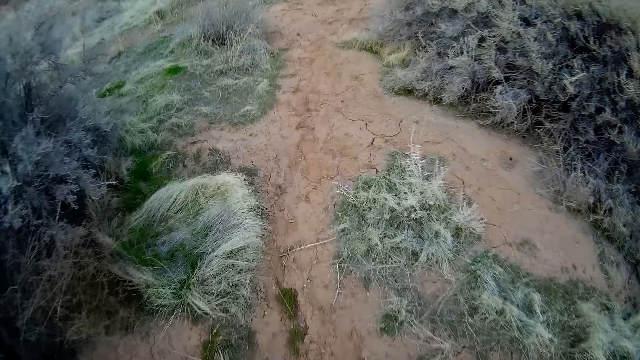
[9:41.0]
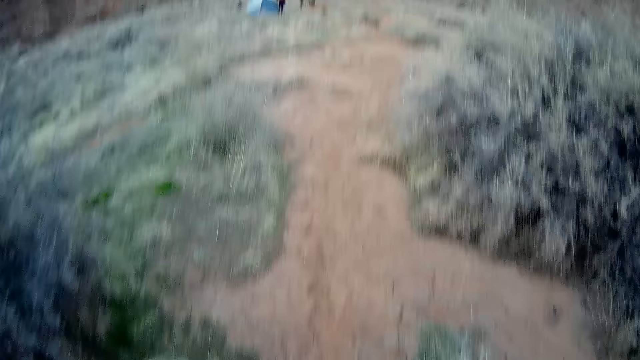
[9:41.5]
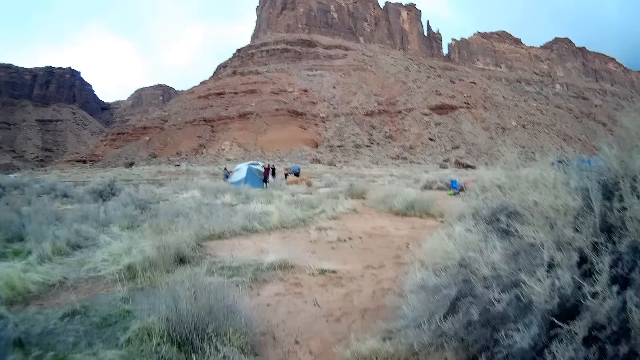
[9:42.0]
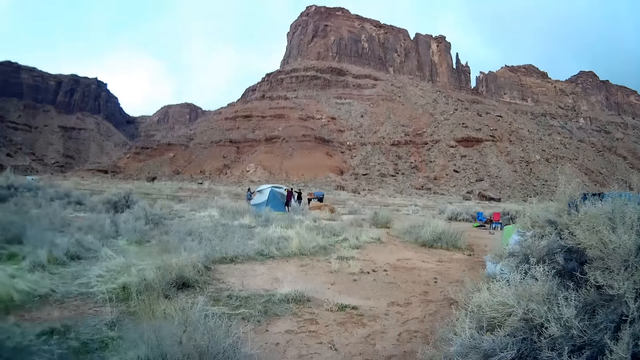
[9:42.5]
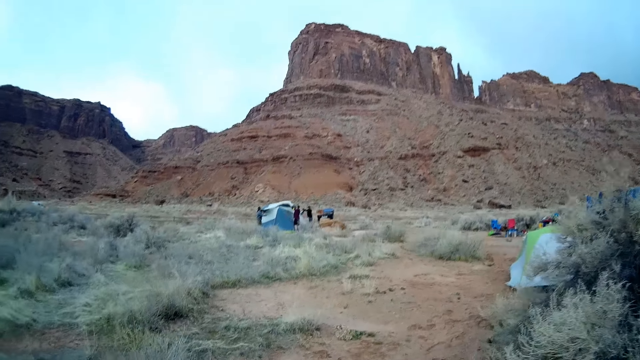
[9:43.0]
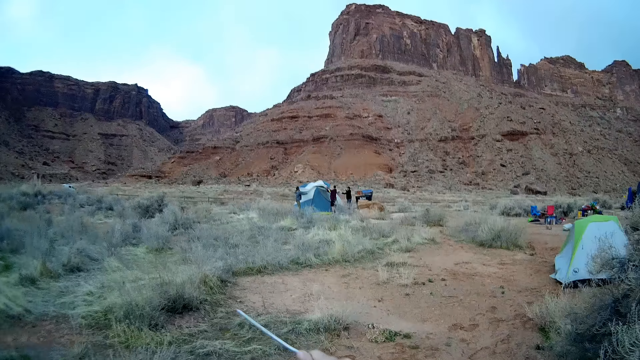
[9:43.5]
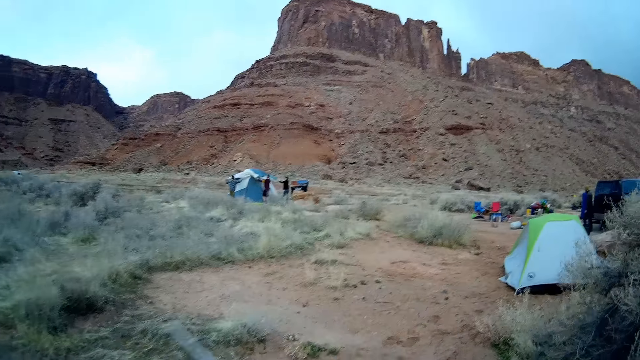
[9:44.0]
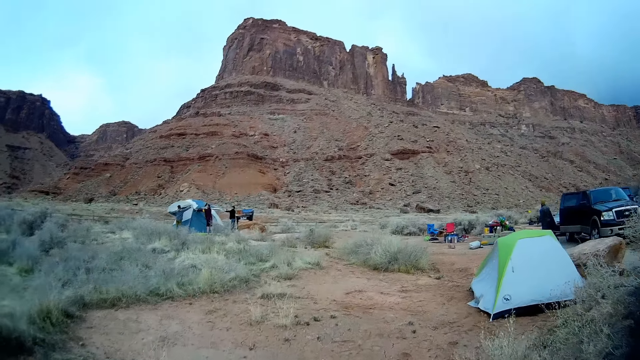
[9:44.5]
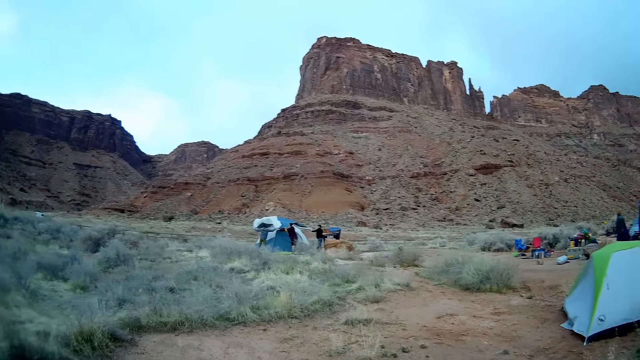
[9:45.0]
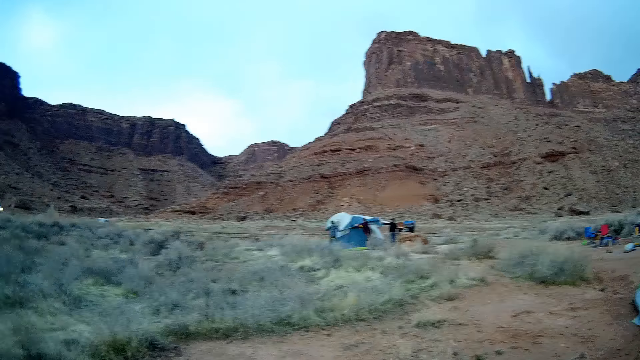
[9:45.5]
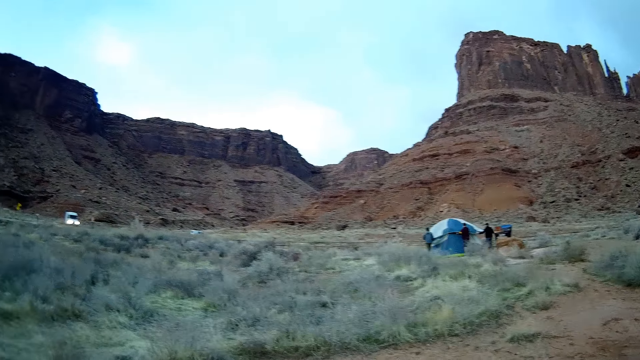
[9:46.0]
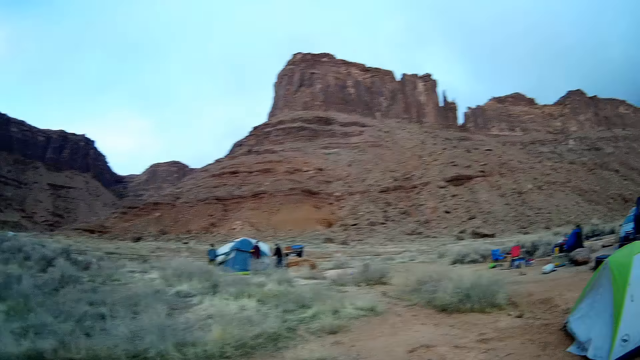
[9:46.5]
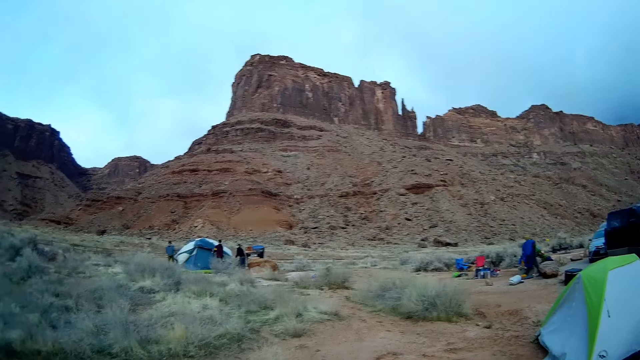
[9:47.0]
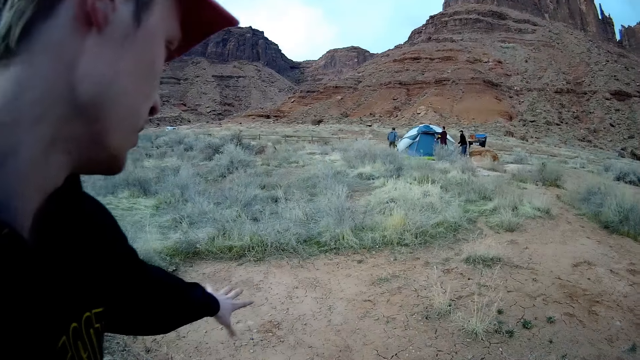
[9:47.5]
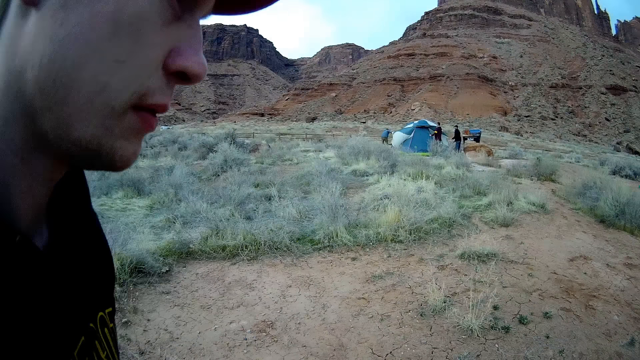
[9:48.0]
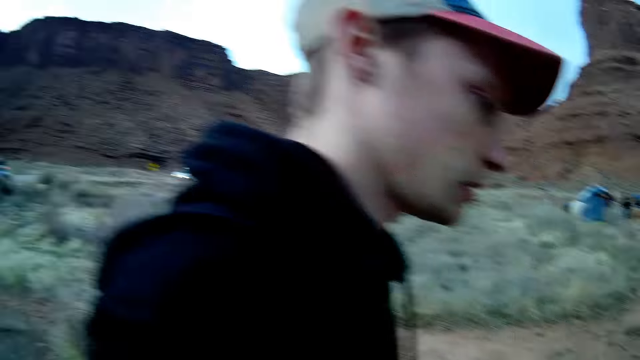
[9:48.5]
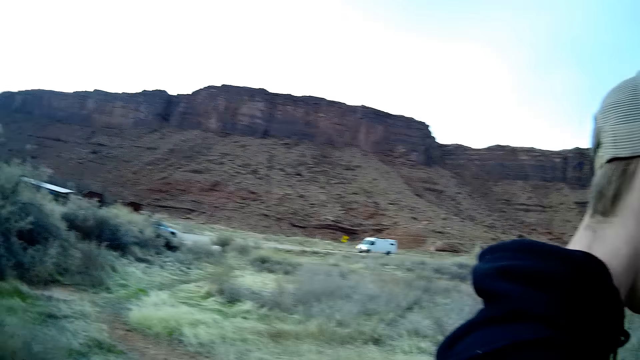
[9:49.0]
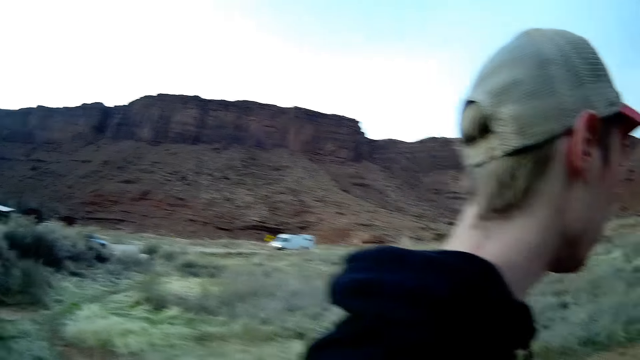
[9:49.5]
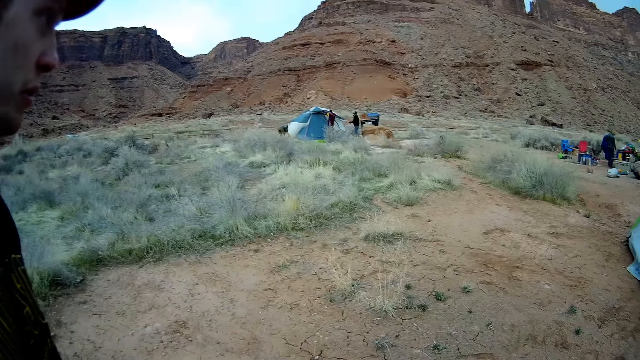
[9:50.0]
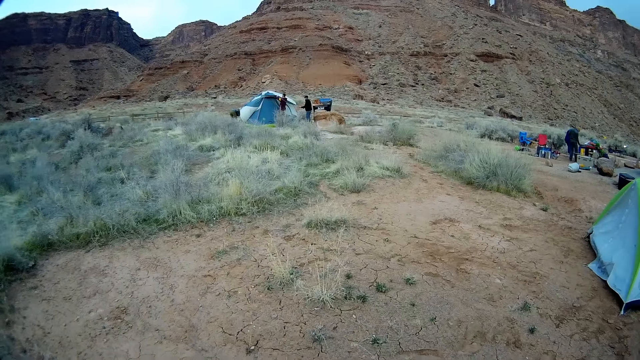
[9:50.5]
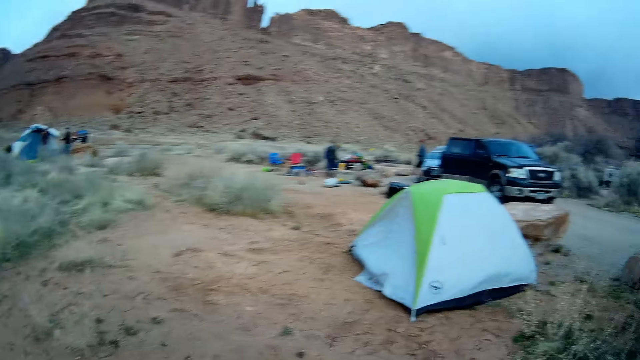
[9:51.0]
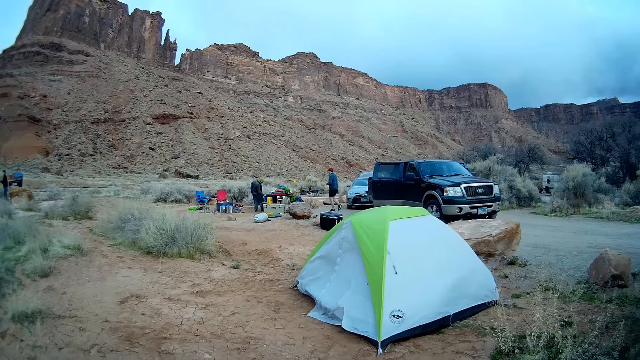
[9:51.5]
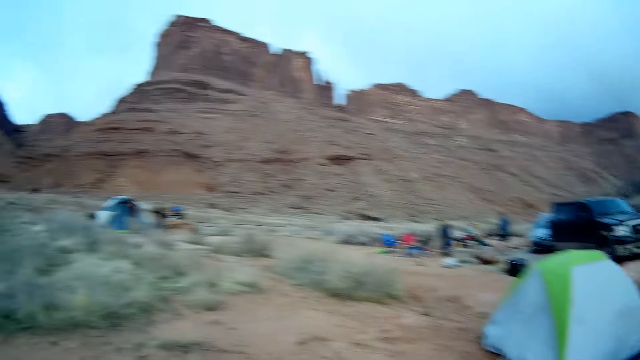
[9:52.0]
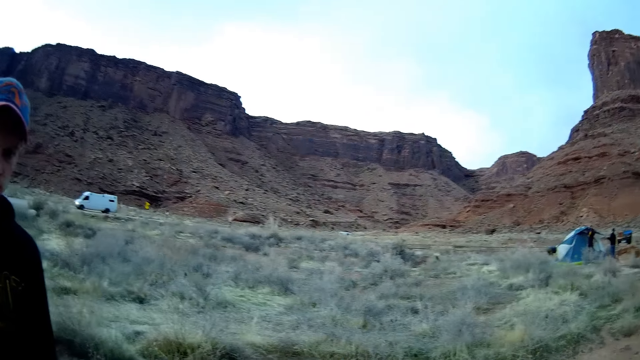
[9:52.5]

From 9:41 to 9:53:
The camera wearer continues to walk around the camp site. He makes hand gestures with a rod in his right hand. He lifts the hand and walks around the field. He converses with a man. He walks around the field.

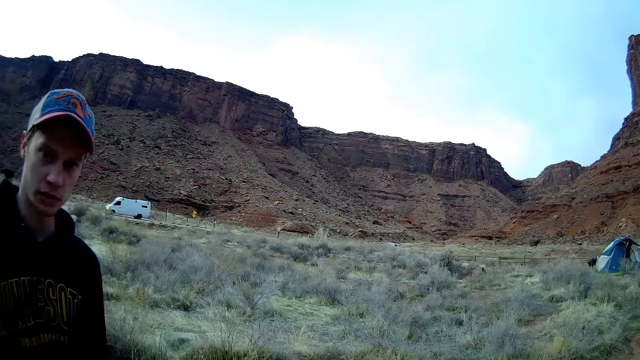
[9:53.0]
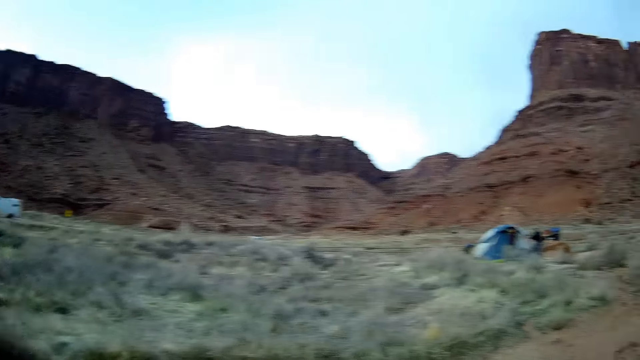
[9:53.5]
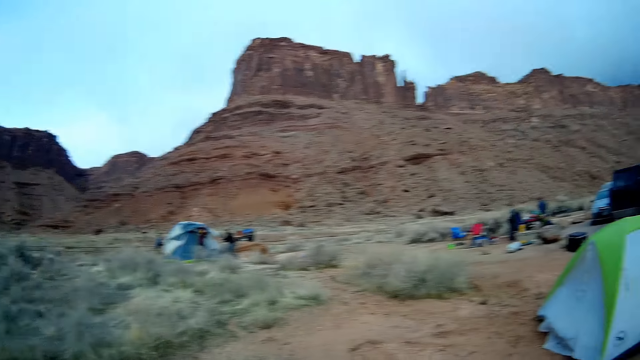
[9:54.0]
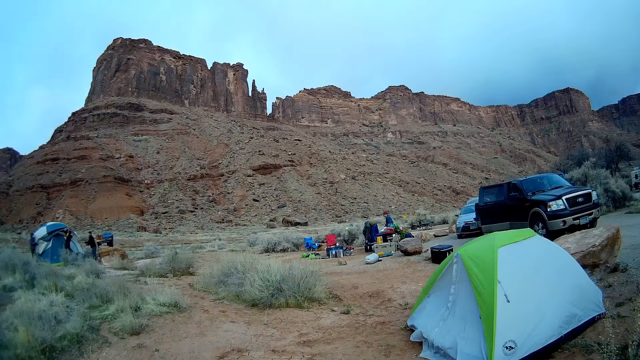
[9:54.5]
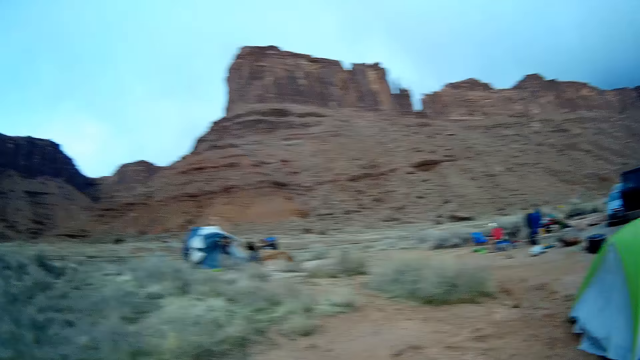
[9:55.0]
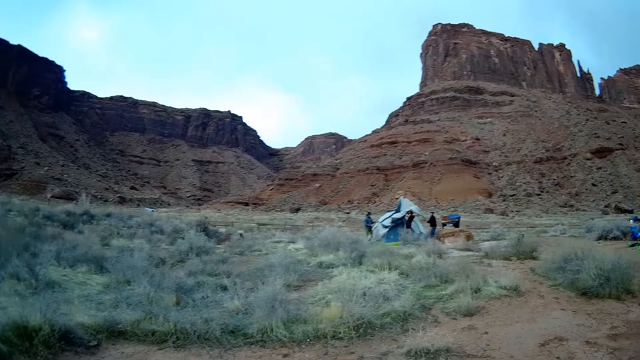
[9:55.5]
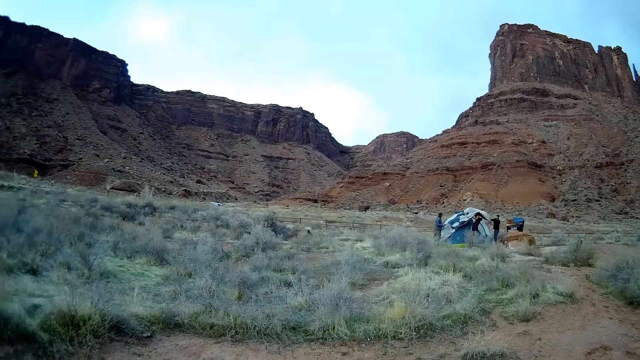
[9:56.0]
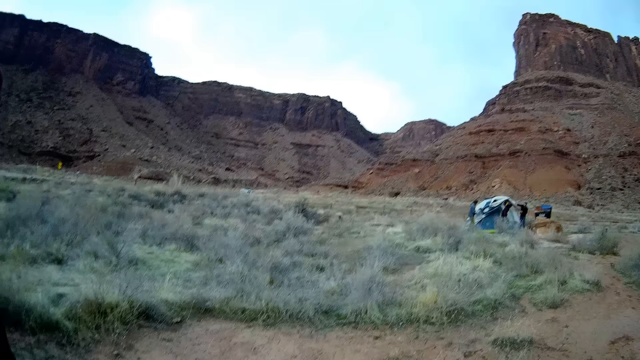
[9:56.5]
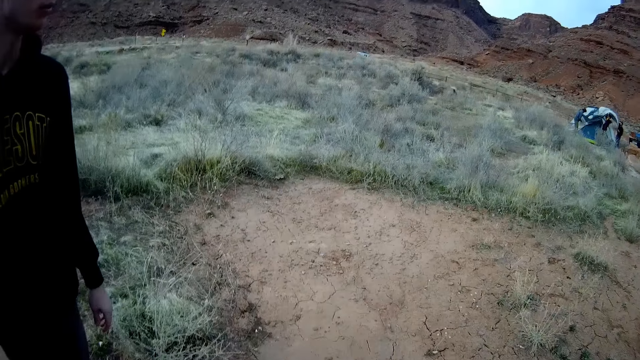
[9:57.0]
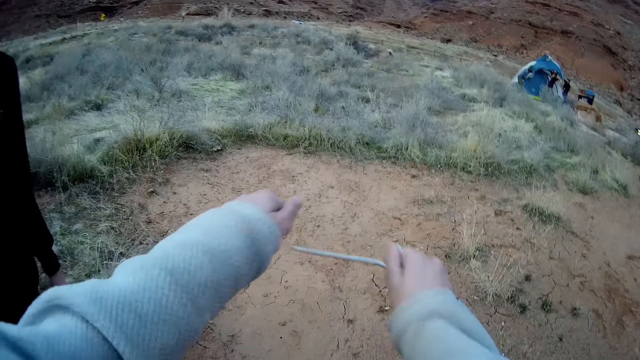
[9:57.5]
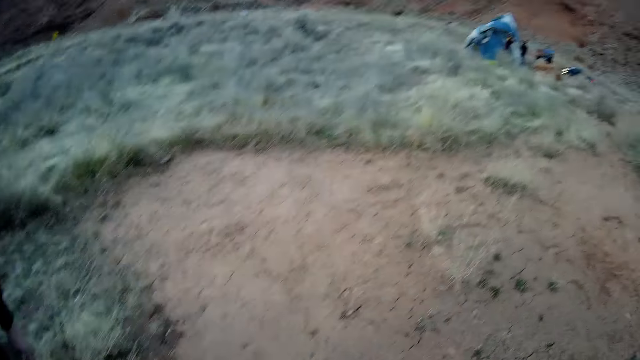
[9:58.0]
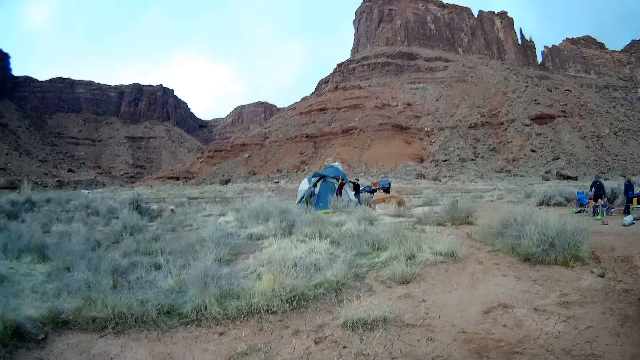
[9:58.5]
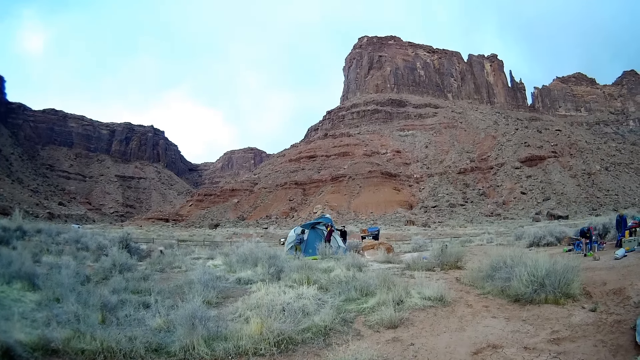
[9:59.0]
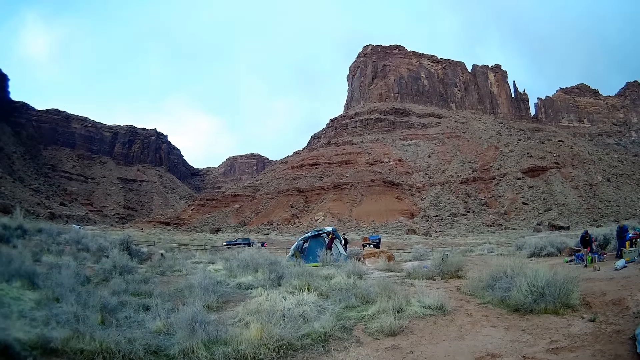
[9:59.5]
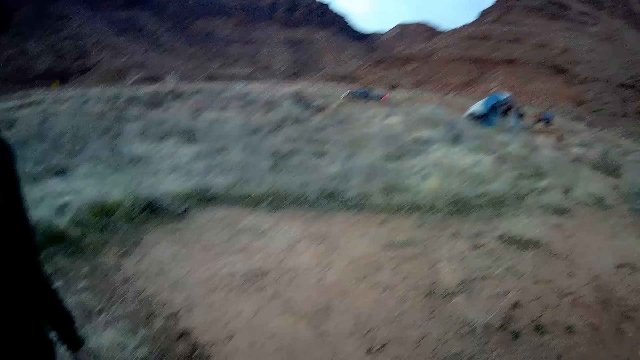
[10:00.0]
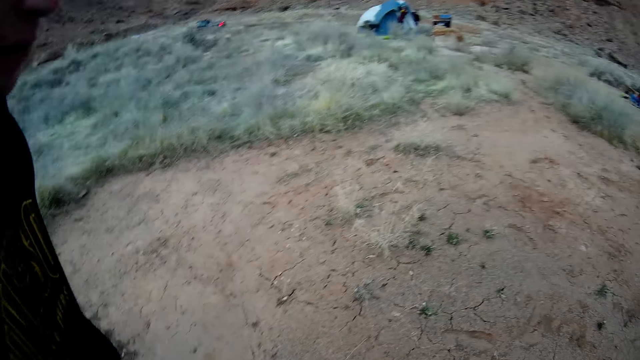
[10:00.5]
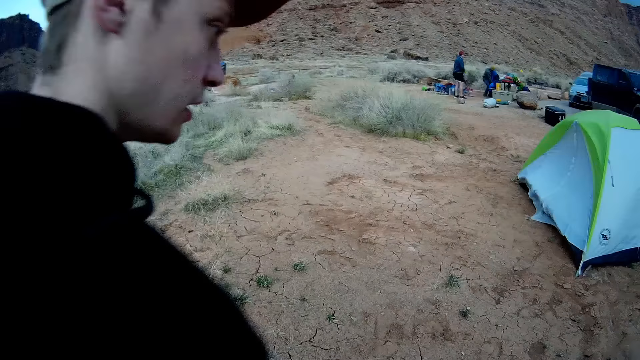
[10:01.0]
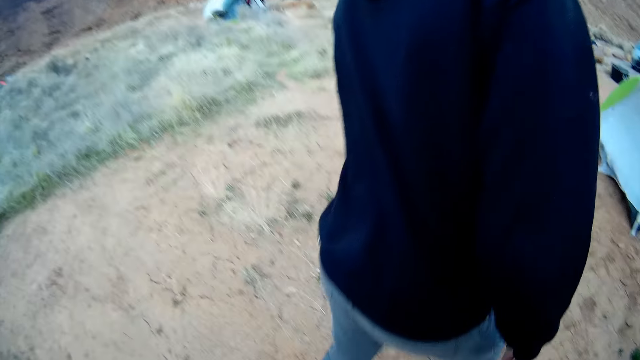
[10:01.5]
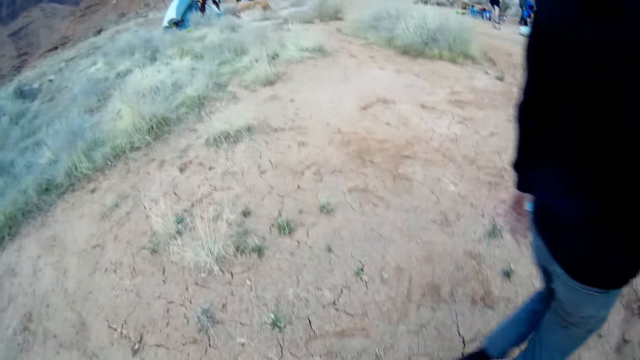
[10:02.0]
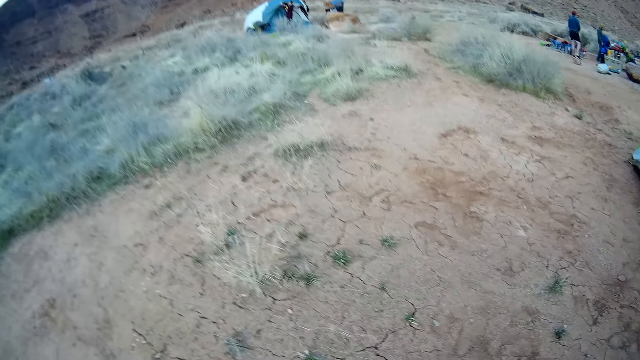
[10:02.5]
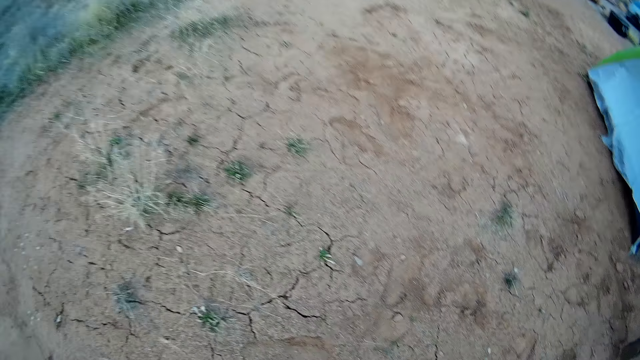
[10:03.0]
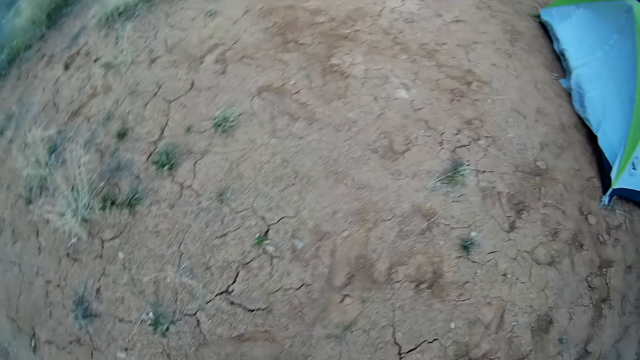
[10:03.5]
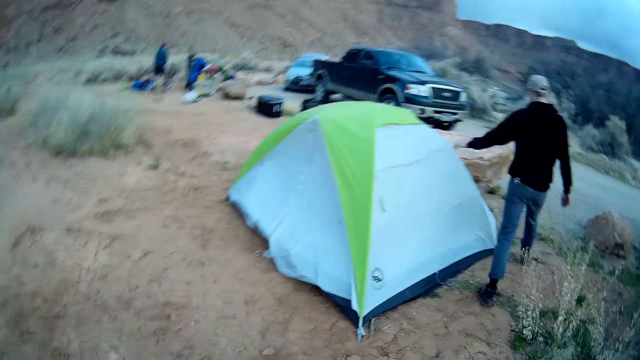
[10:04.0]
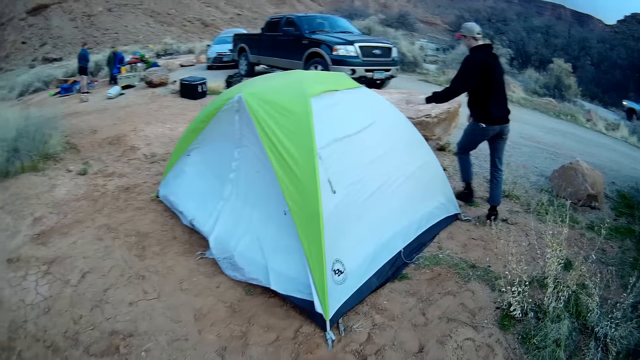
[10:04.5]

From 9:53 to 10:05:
The camera wearer makes hand gestures with both hands. They point at the ground. They lift both hands holding something. They walk around the field. A man passes ahead of the camera wearer.
